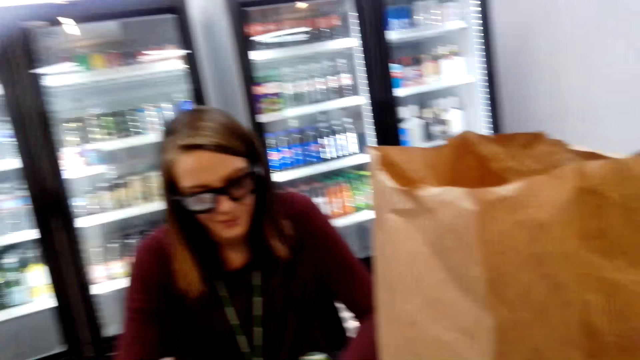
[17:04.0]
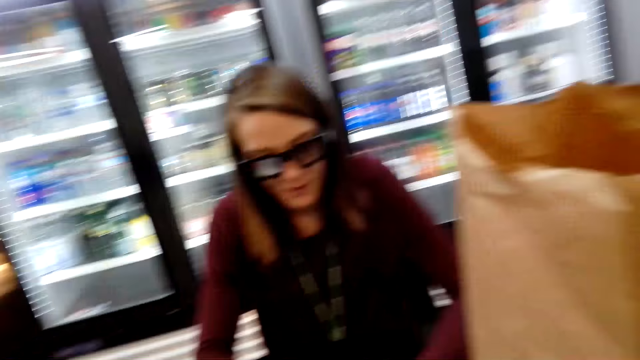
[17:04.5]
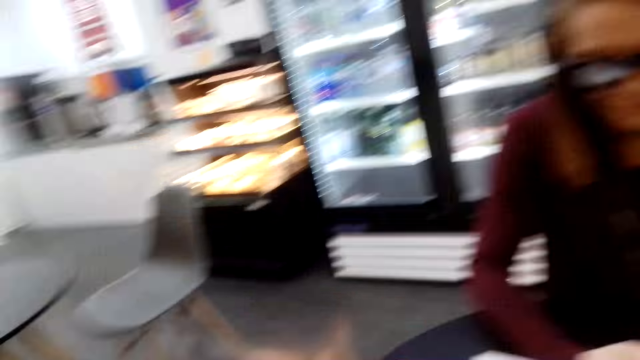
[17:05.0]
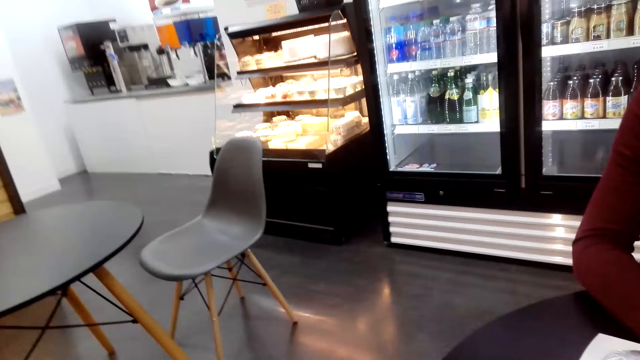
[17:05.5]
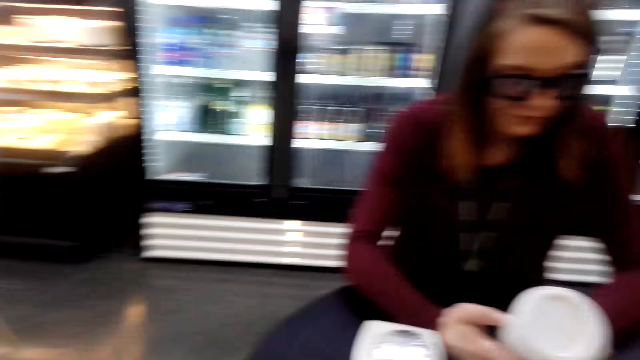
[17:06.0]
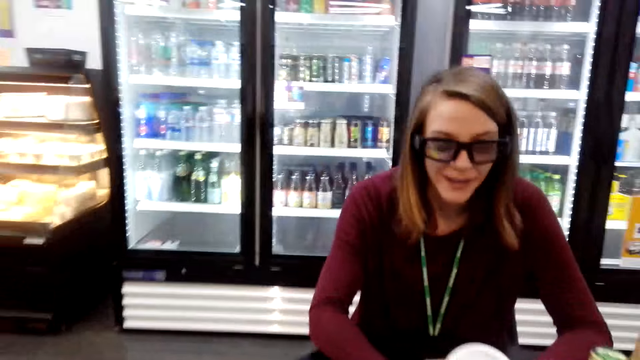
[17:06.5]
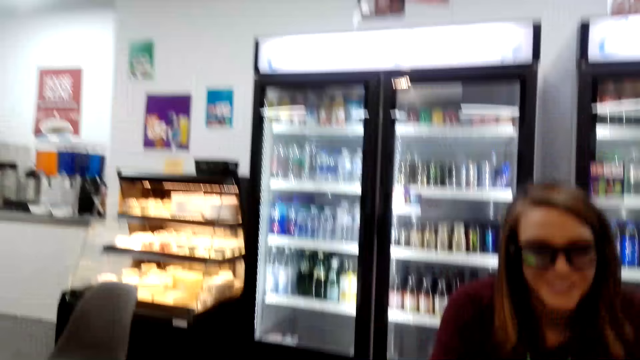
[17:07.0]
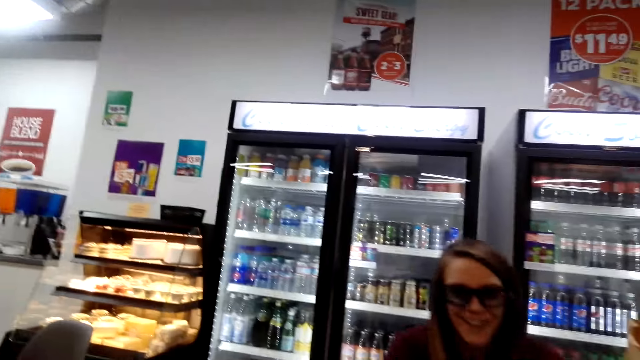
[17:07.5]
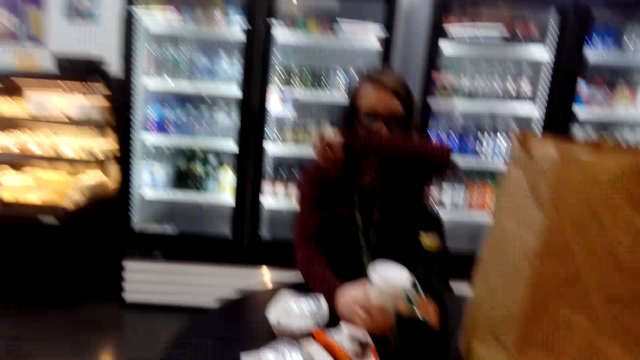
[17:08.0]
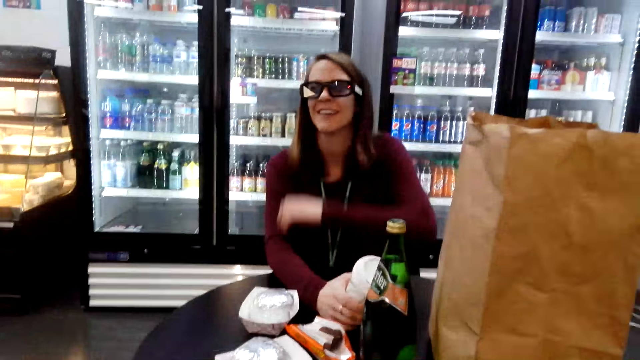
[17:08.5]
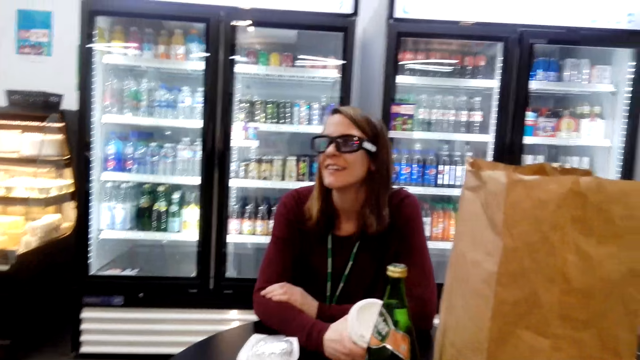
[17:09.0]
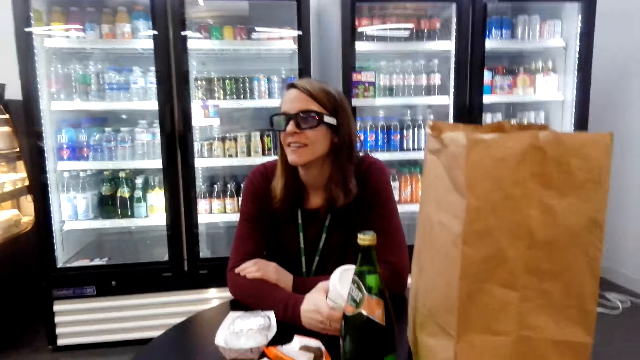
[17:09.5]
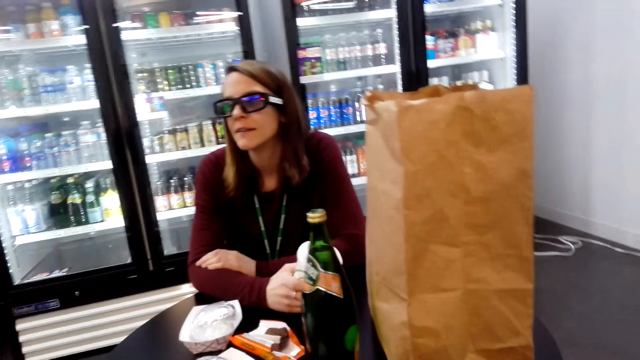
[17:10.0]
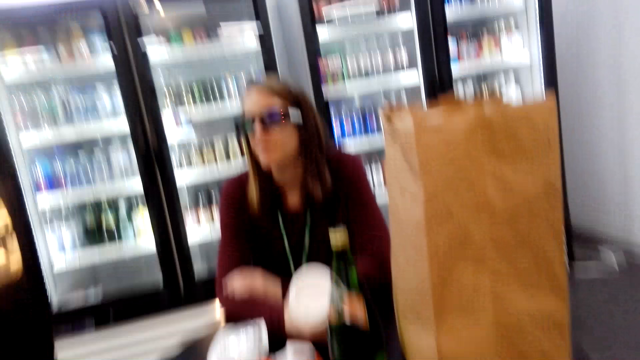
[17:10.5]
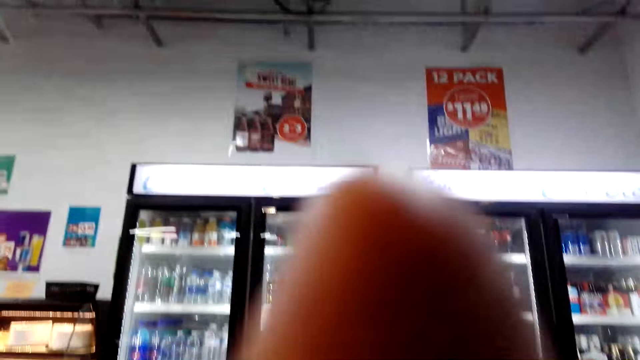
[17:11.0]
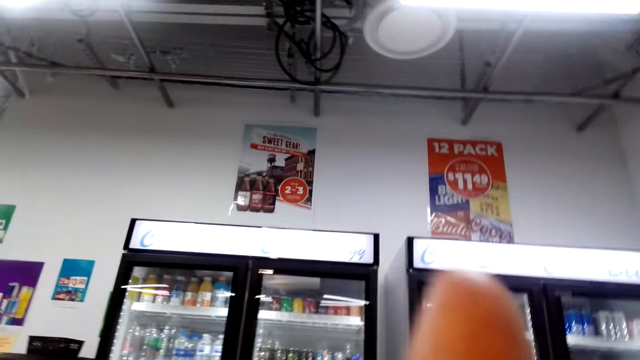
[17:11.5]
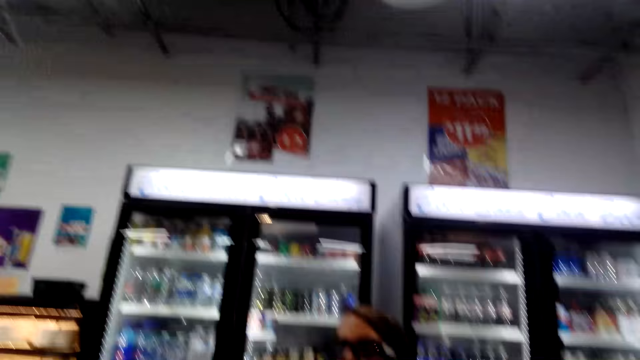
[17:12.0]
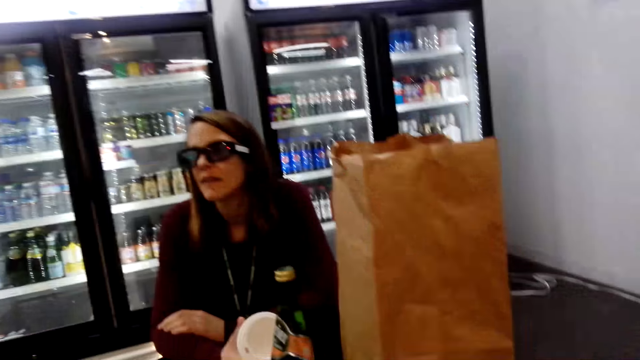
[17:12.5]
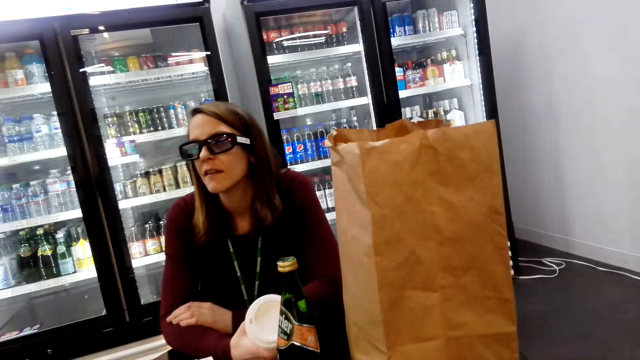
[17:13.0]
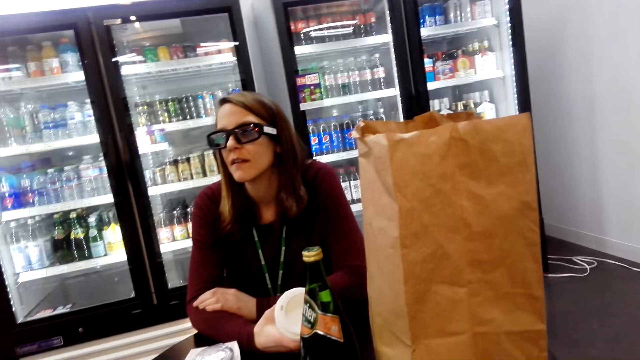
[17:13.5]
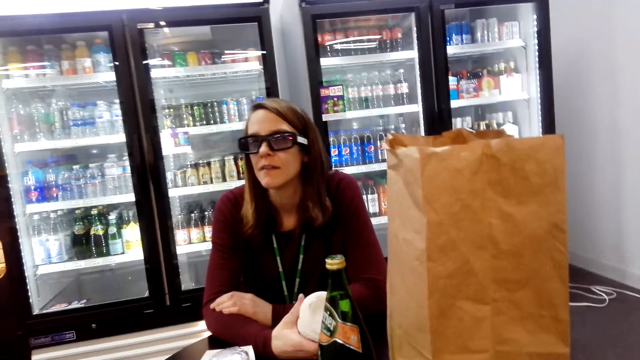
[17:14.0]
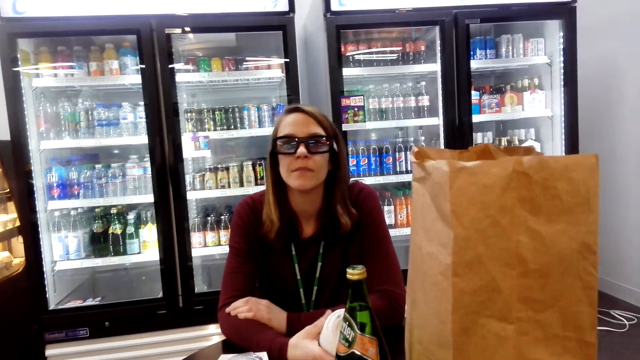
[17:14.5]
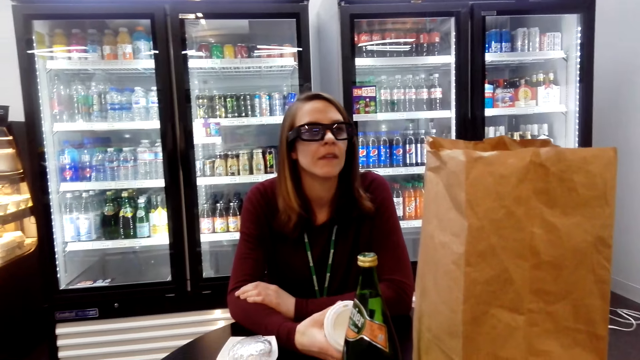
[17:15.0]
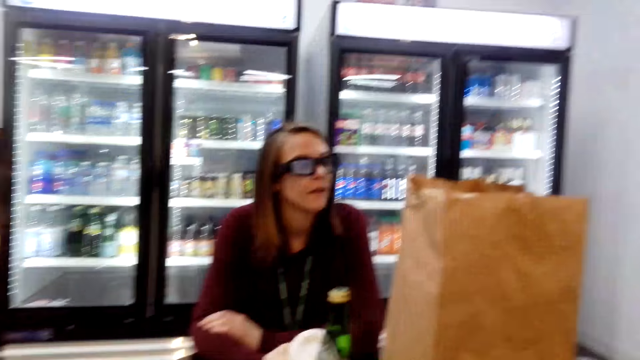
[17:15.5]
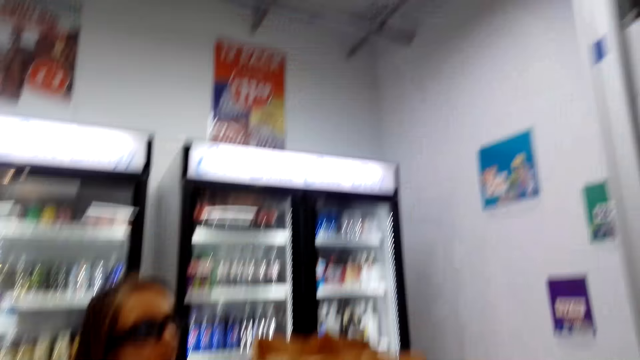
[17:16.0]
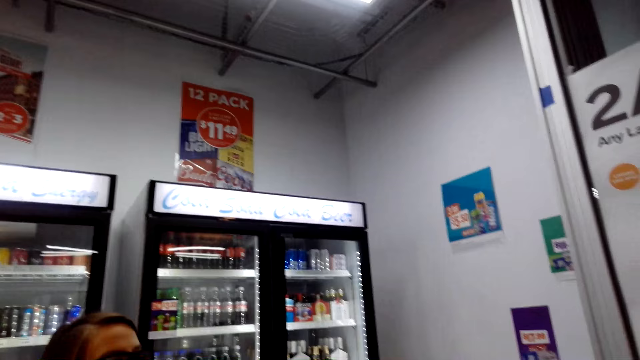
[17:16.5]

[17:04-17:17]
The camera wearer points at something.

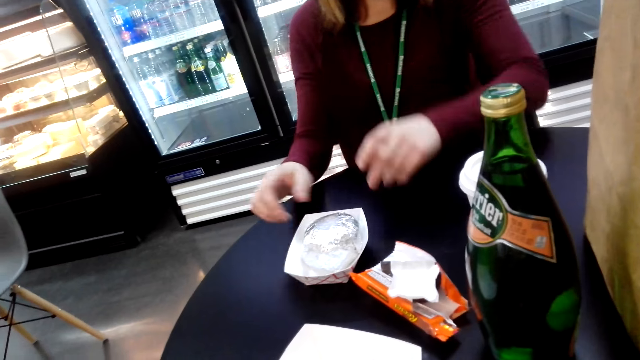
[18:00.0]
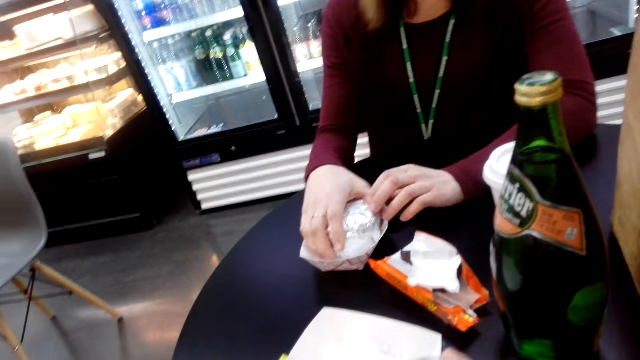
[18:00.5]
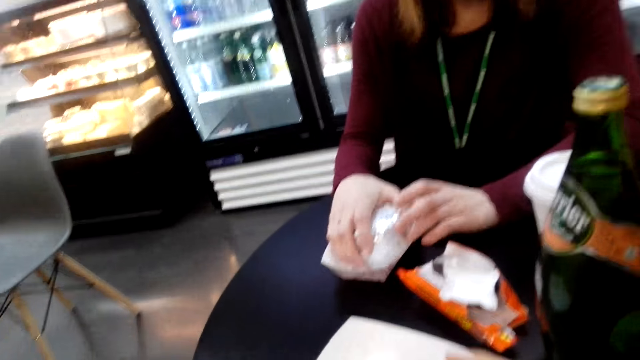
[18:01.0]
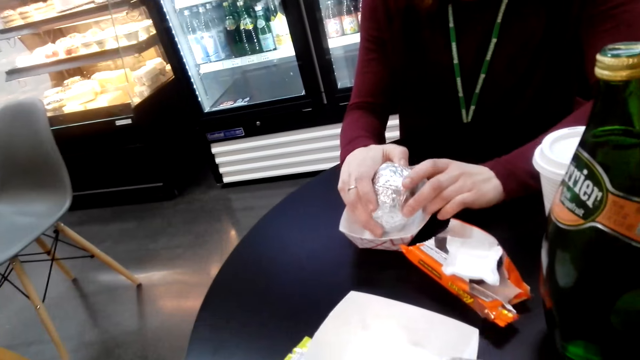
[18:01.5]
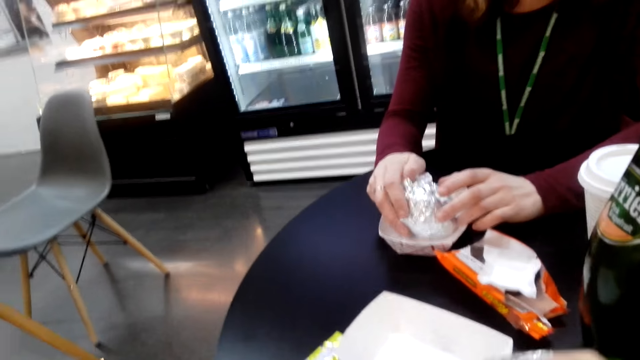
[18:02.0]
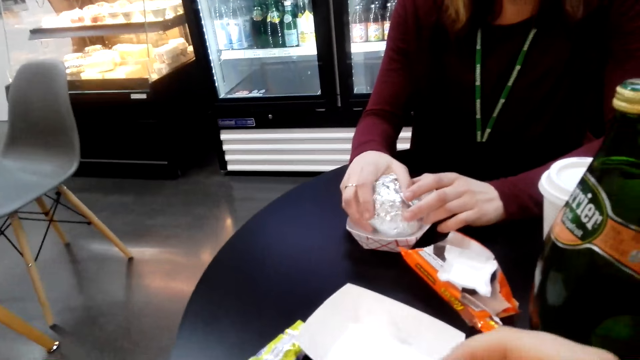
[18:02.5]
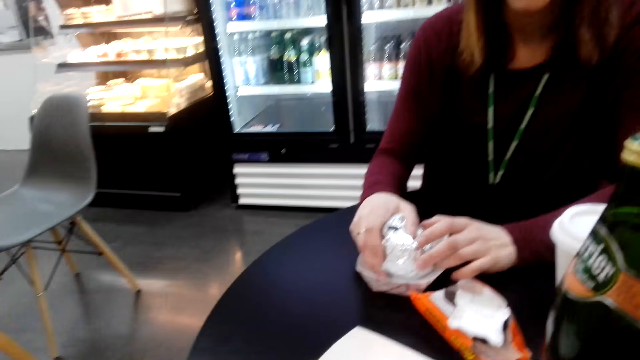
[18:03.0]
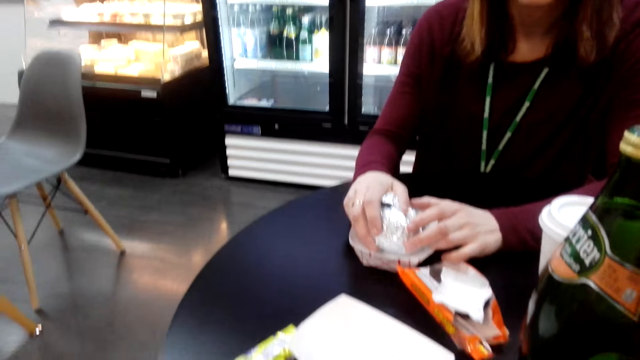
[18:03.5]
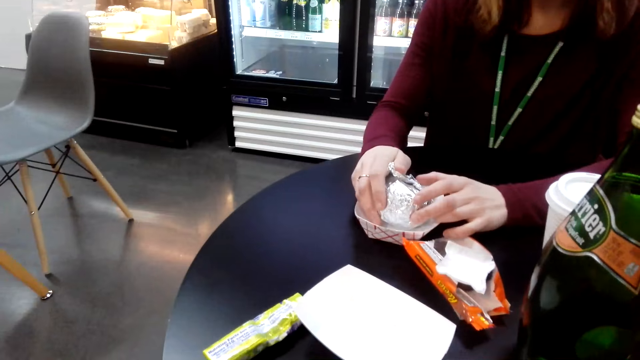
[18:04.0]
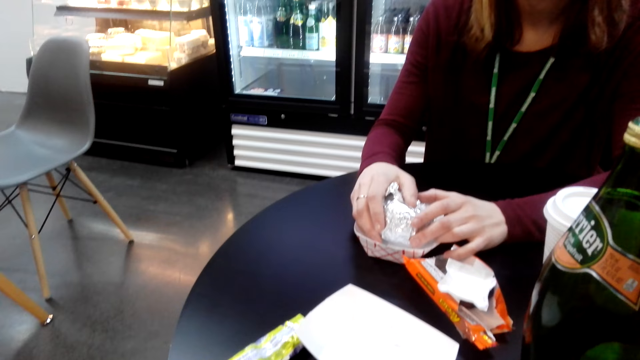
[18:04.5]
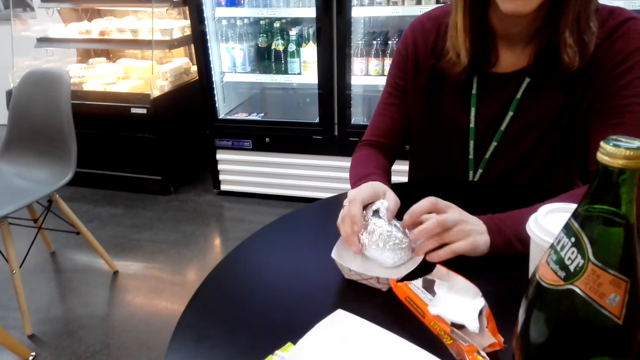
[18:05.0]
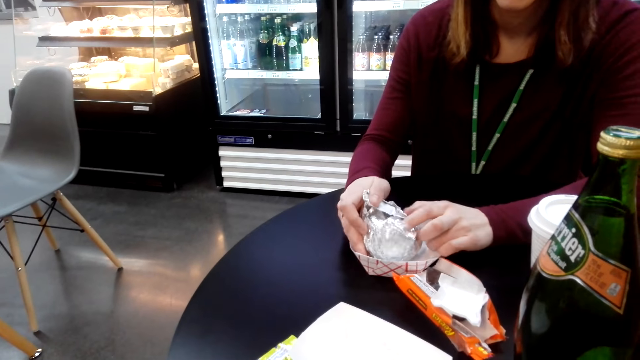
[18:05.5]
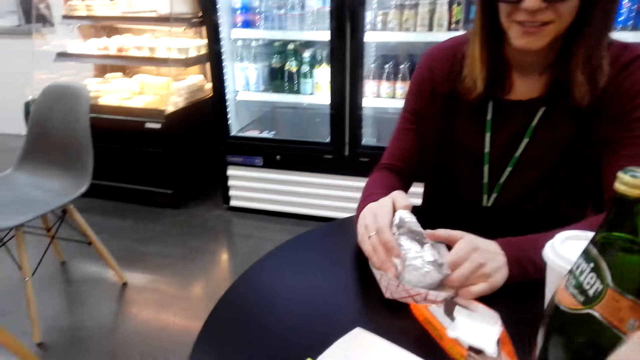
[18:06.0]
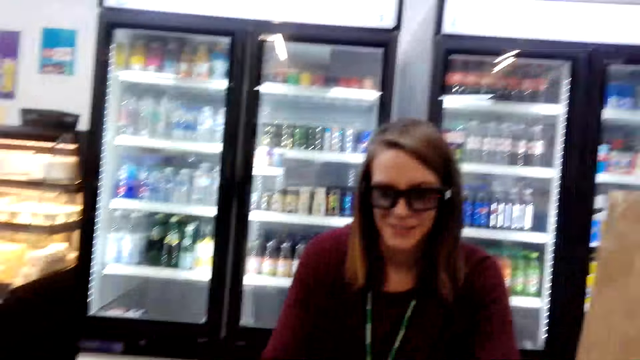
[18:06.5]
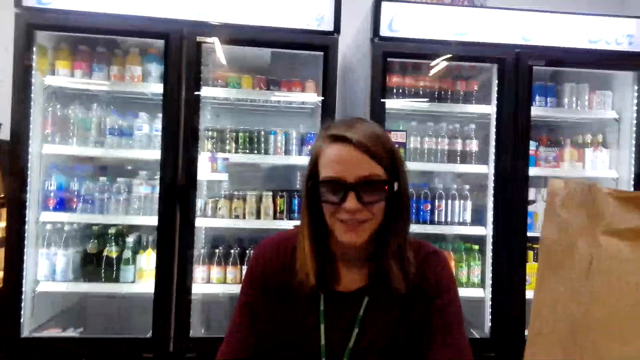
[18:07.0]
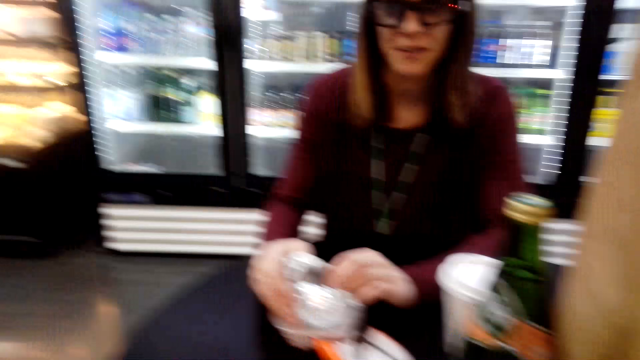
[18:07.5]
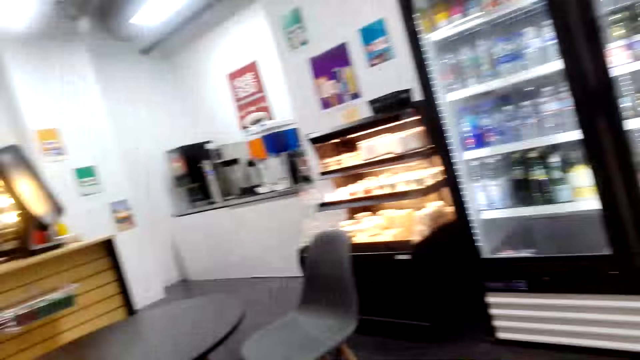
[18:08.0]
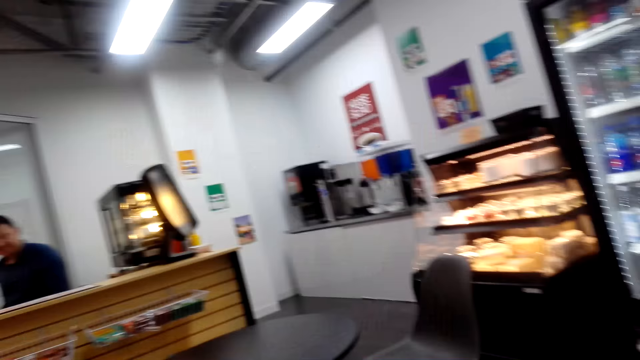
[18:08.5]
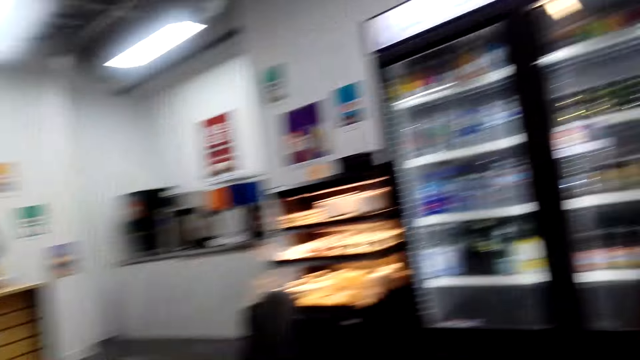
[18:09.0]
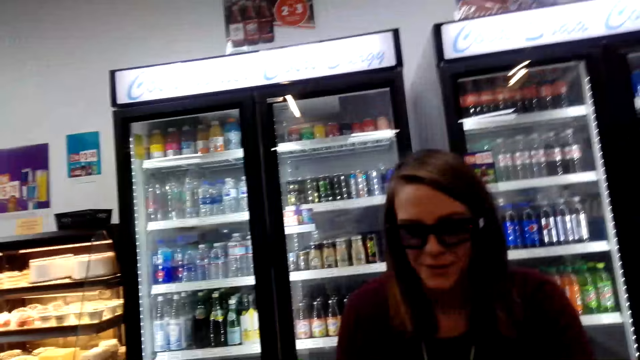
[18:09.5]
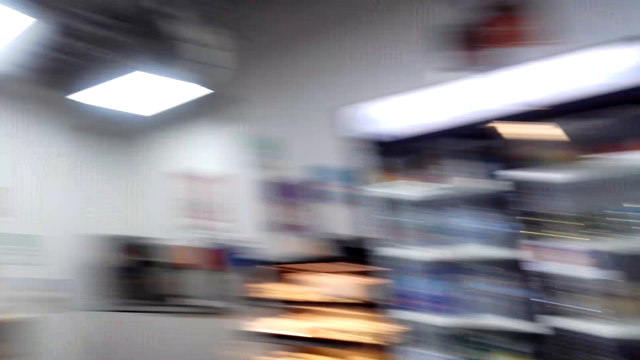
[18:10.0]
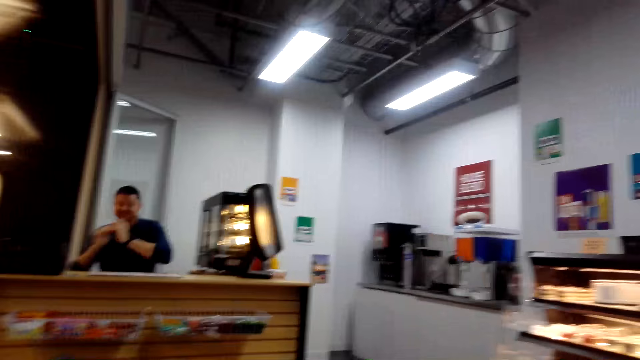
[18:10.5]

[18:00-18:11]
A woman unwraps her burger. The woman picks up food.
